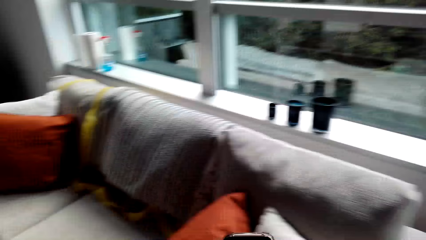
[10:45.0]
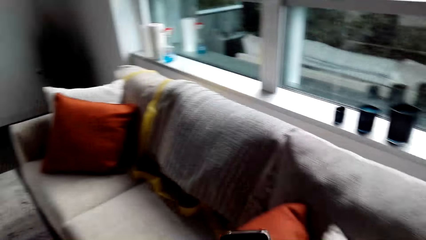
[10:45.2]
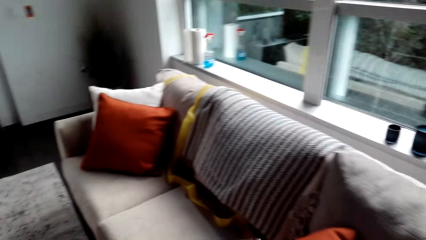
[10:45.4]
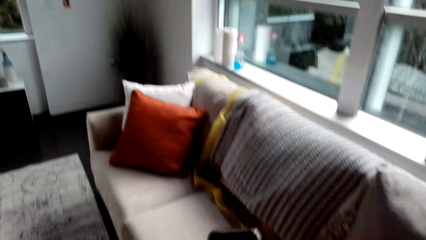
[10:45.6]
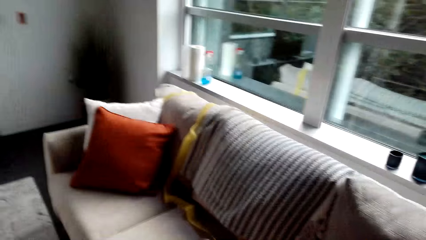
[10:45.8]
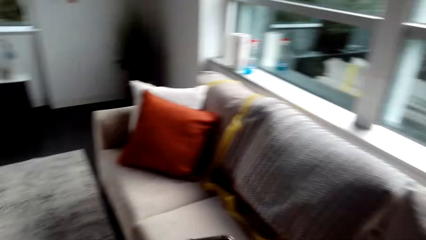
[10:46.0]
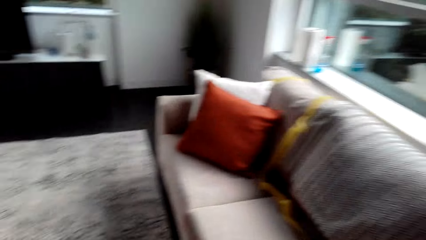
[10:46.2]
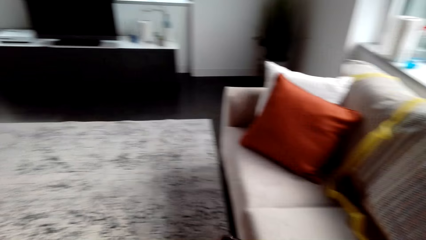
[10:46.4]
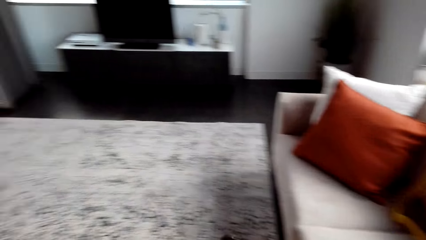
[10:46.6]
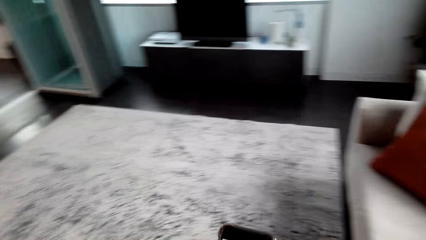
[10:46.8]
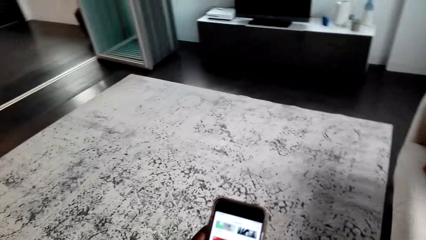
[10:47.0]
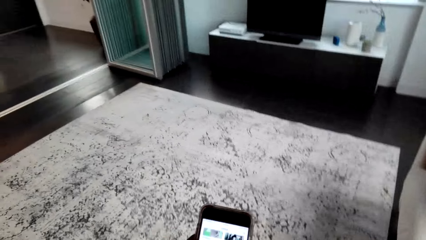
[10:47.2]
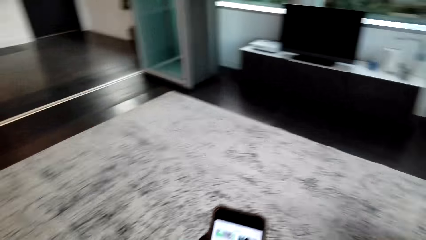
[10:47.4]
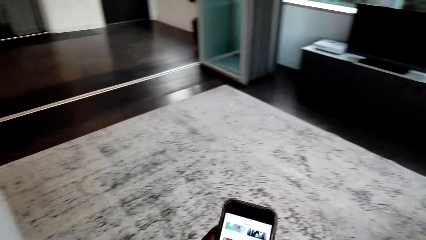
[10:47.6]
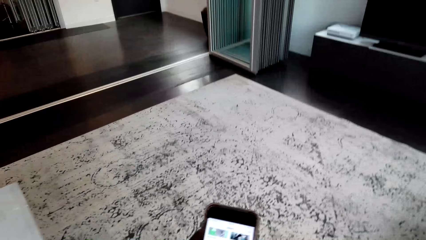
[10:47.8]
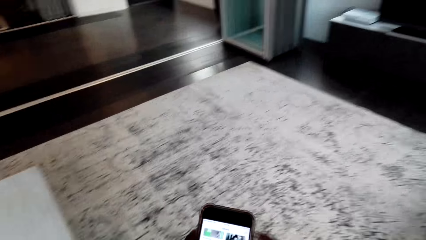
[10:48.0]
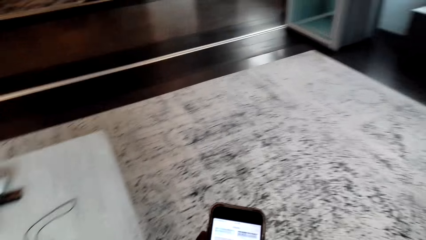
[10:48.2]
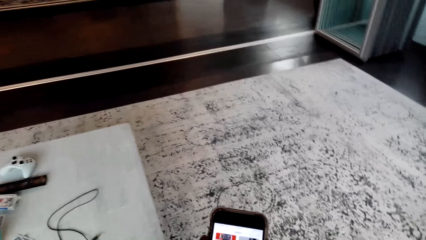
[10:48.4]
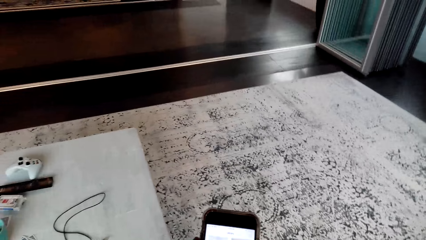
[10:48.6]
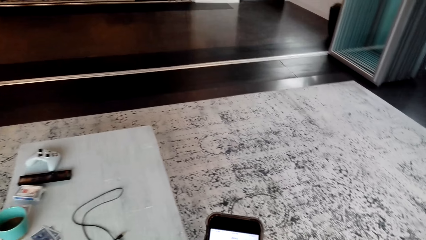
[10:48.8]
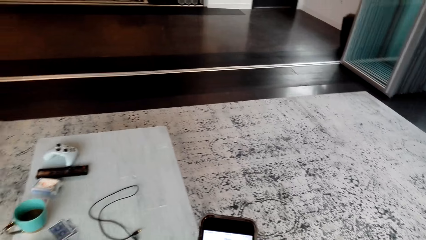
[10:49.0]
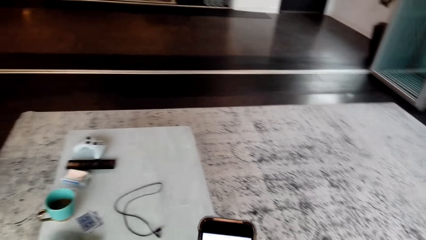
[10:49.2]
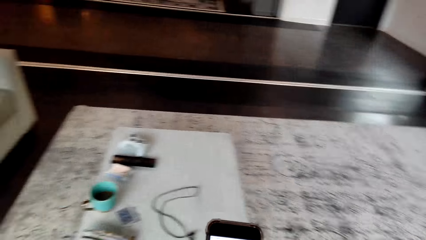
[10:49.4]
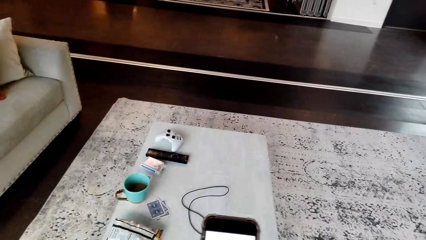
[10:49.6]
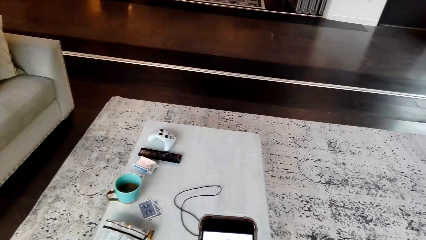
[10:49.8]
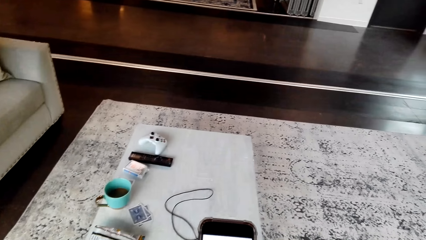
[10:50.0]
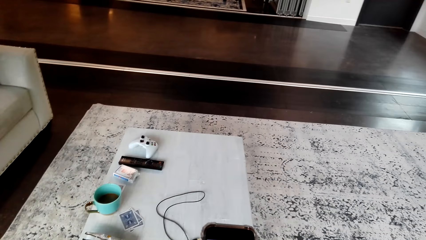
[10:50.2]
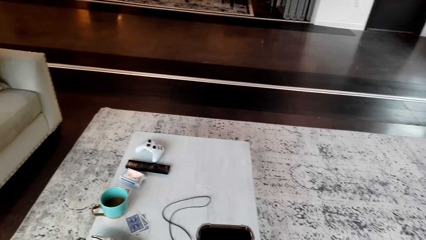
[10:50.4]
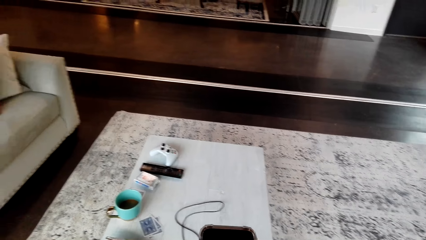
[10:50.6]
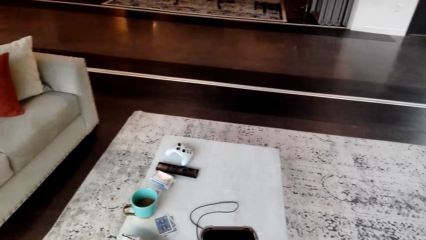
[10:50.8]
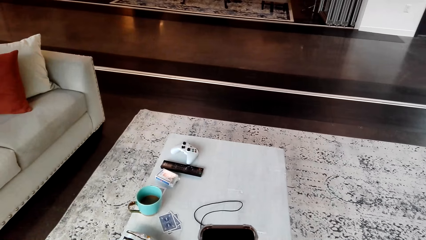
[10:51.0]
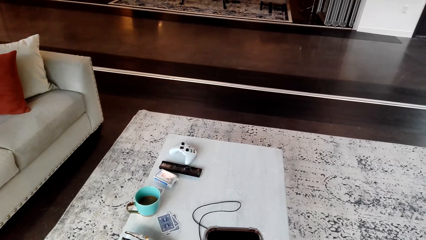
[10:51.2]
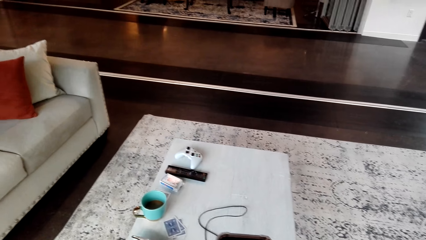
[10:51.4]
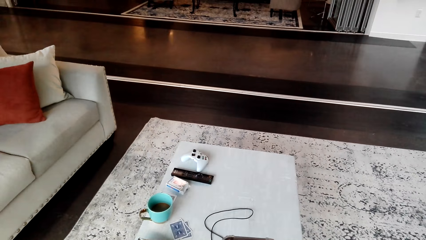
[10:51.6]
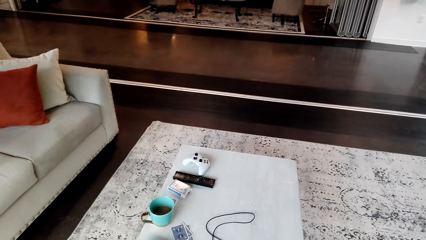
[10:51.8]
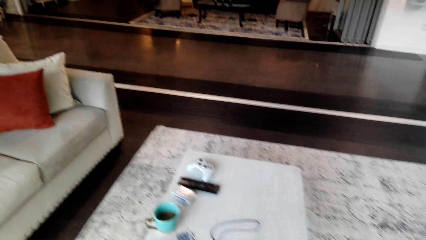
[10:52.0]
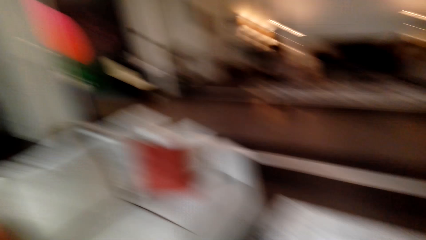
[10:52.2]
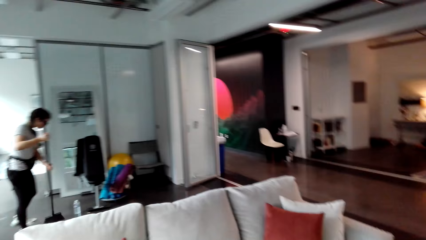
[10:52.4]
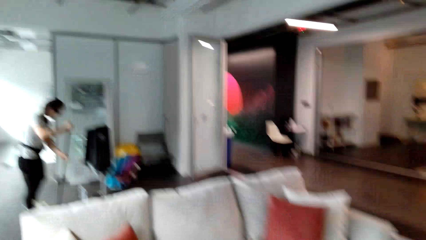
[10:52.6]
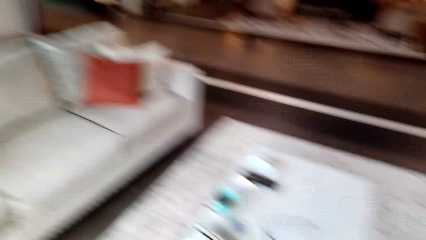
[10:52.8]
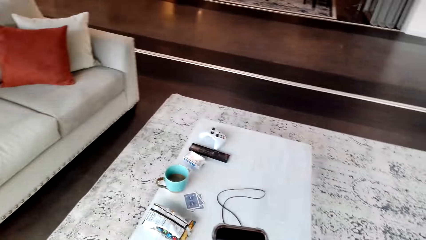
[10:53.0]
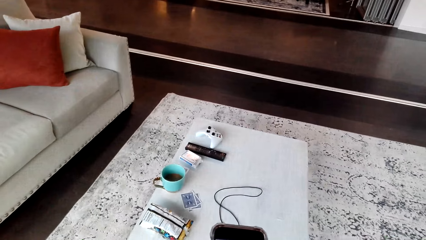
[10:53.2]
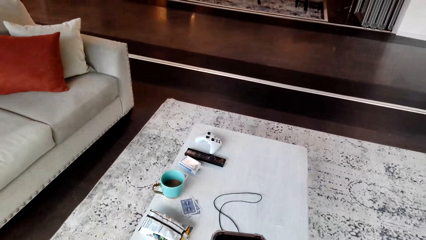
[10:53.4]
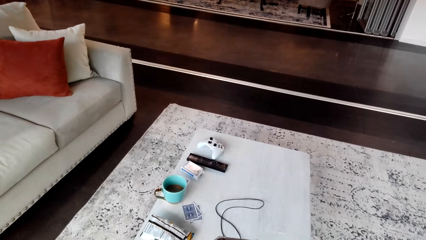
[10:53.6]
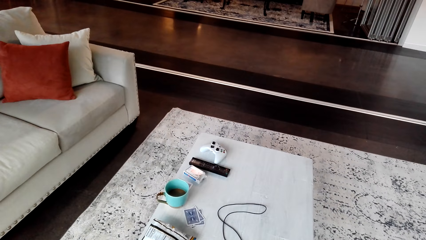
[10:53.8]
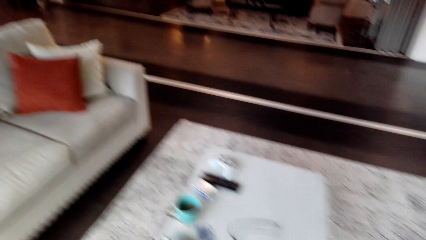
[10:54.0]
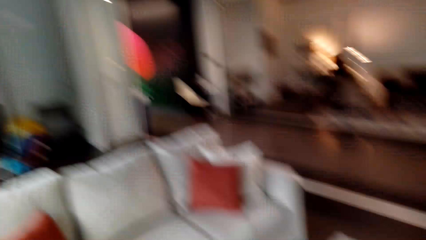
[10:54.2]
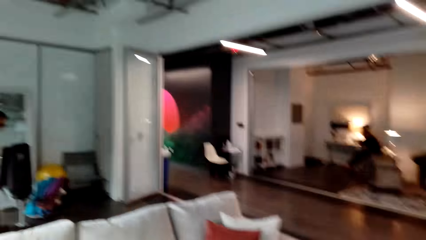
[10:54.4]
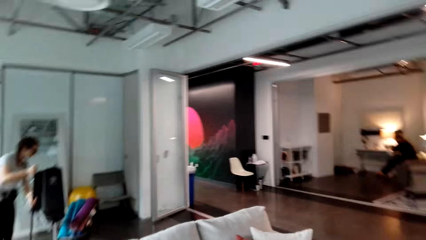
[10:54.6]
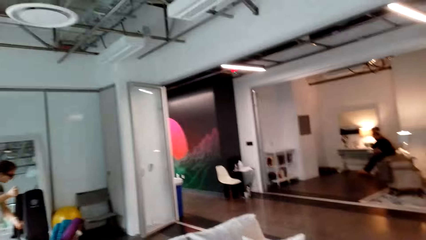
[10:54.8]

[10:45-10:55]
The camera wearer looks around the house.

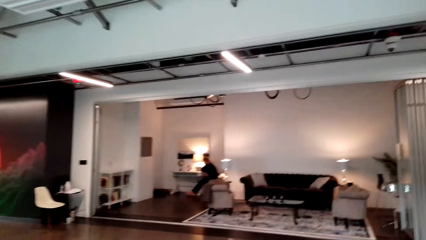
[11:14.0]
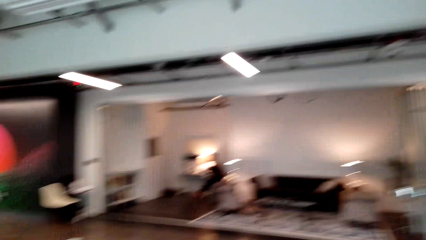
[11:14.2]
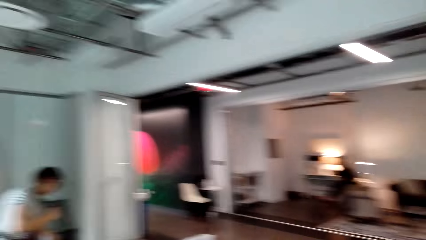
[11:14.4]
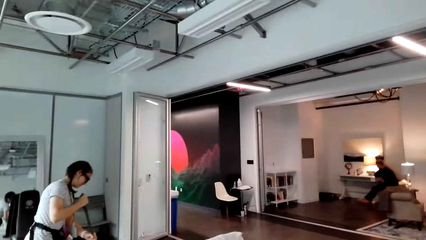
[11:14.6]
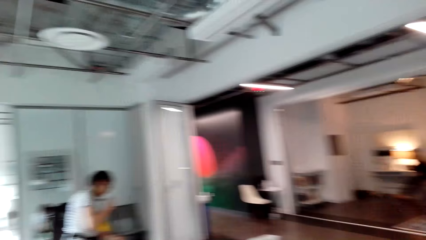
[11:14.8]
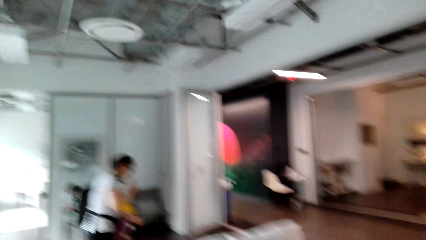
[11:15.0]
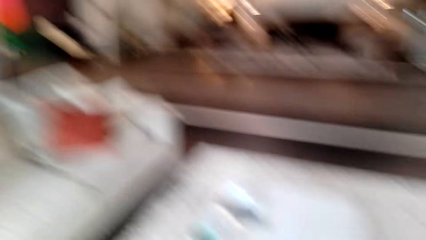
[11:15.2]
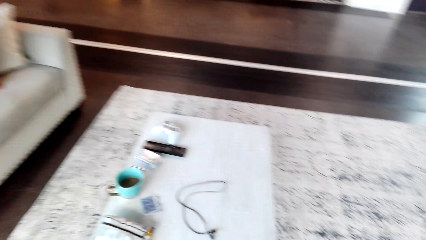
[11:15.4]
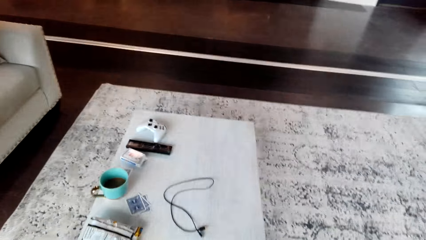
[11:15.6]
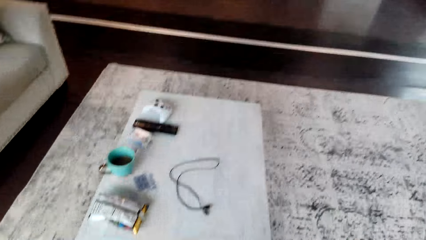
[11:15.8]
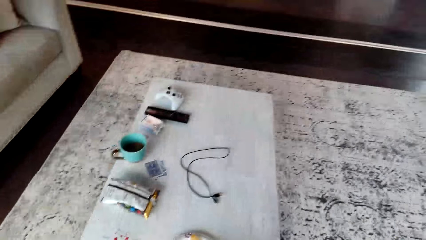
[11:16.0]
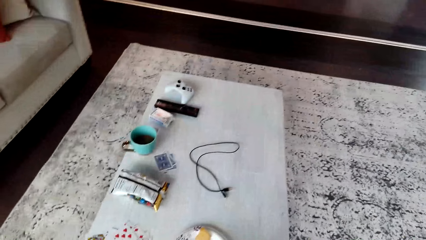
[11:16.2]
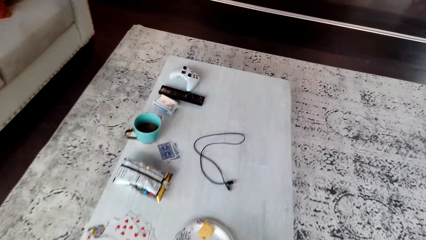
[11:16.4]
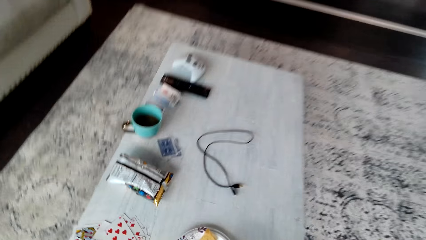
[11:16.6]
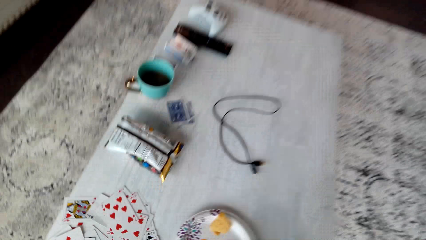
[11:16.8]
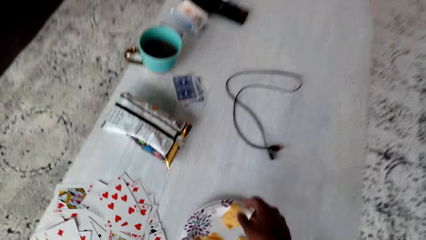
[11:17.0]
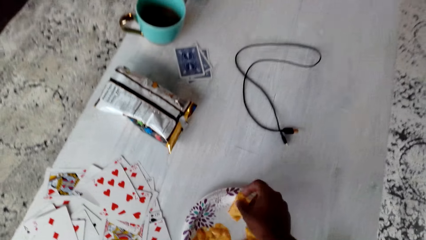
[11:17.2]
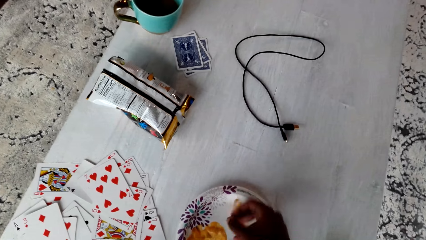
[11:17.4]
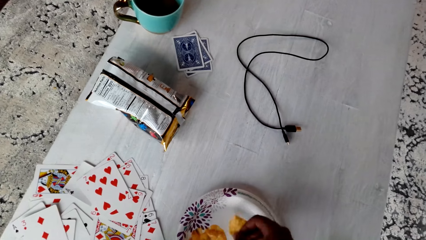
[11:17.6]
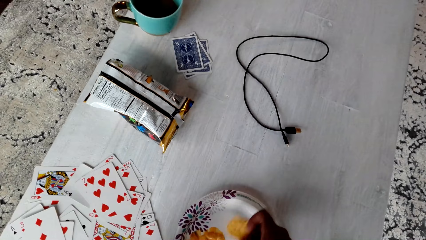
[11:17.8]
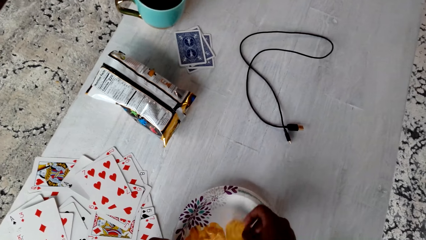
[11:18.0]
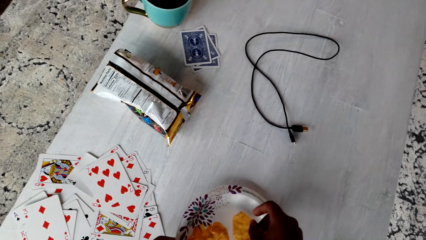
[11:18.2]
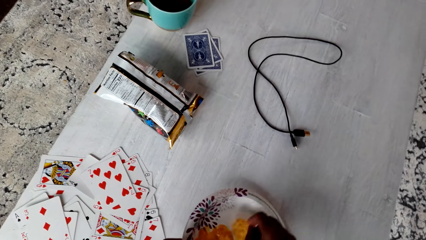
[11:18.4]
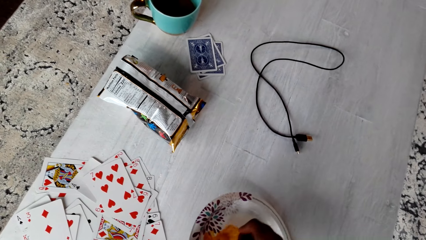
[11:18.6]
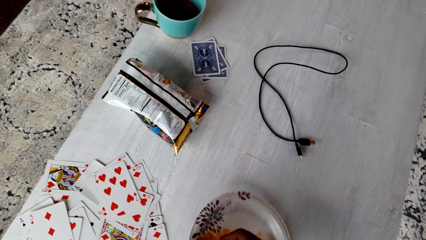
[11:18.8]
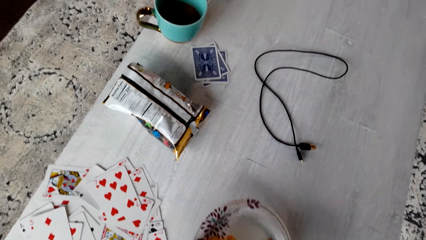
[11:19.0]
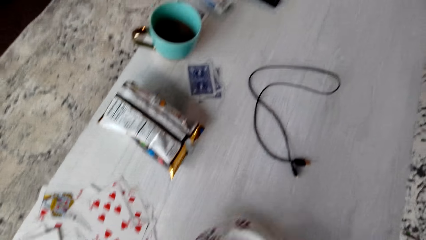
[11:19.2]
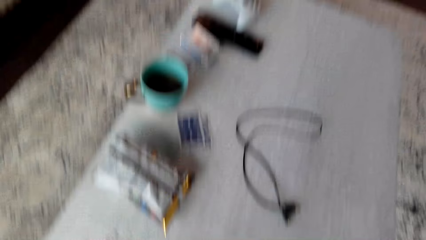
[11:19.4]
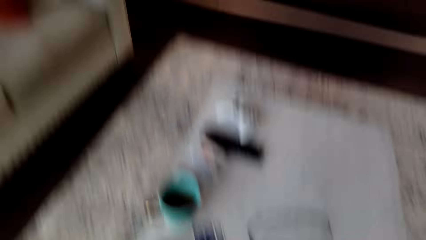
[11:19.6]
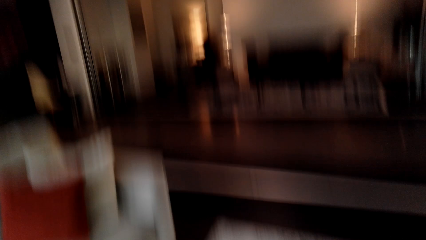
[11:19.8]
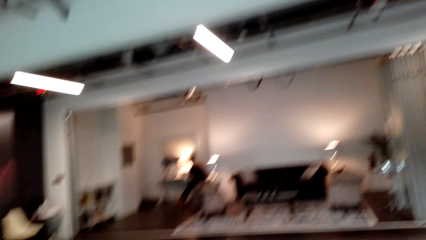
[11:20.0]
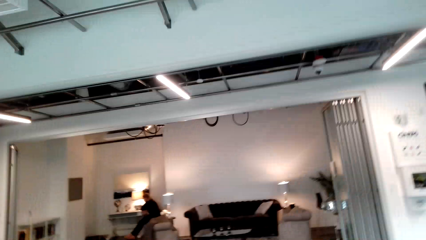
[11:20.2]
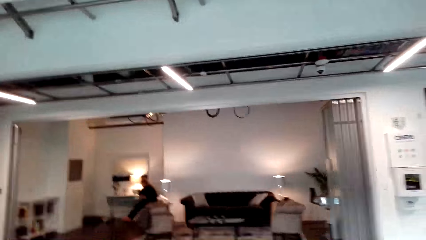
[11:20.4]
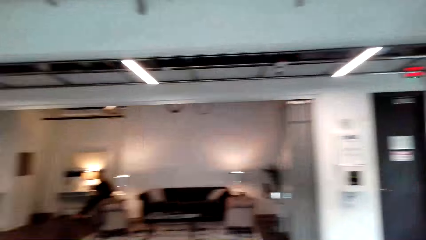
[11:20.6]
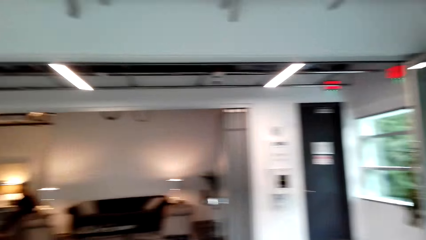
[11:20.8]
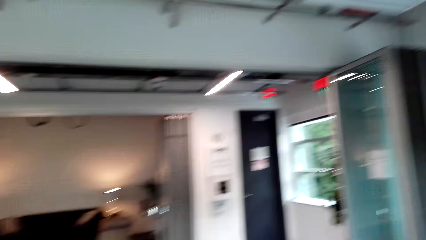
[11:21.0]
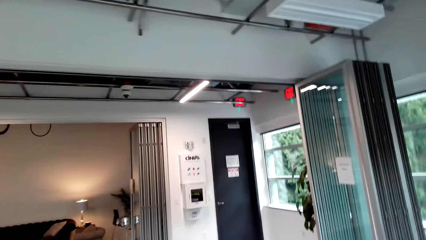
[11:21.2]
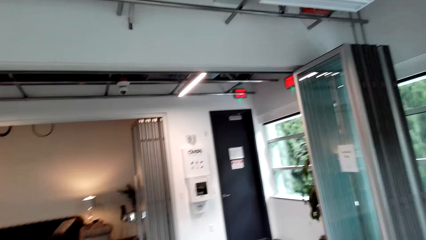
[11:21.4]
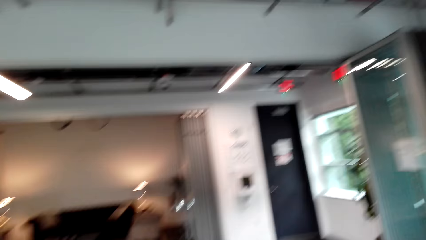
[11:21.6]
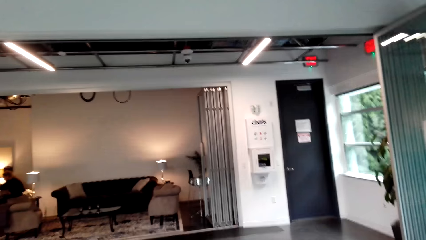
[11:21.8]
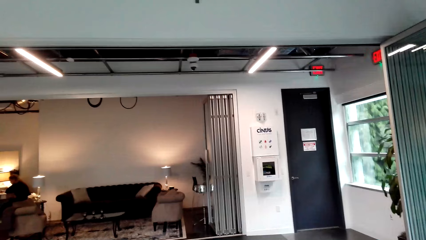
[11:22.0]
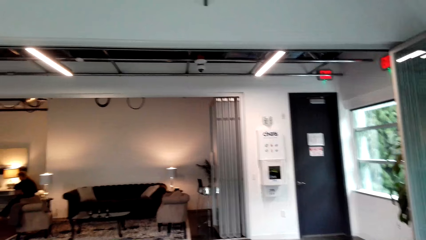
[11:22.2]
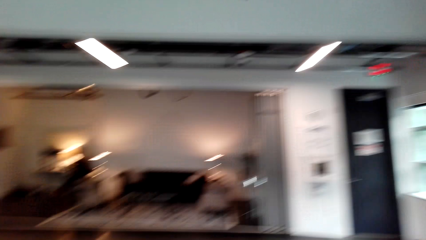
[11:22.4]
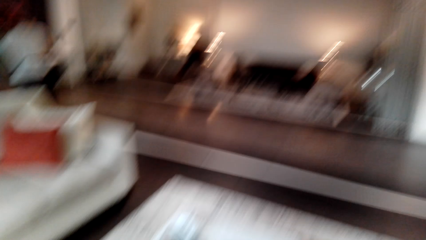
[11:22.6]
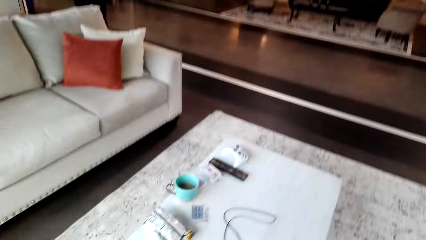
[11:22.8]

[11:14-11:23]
The camera wearer sings a song. They move the right hand. They pick a snack from the plate. They look around the house.
